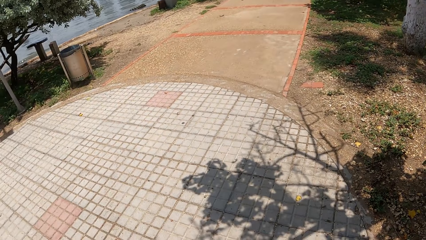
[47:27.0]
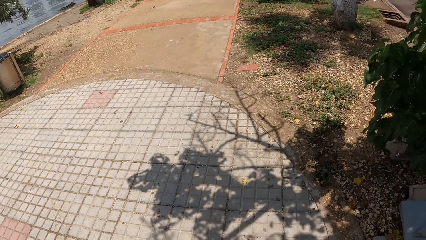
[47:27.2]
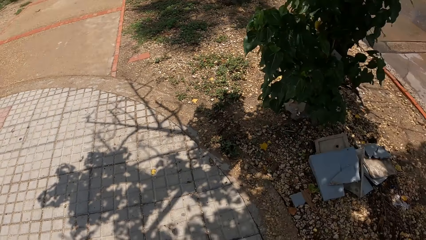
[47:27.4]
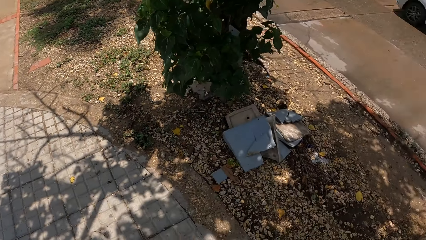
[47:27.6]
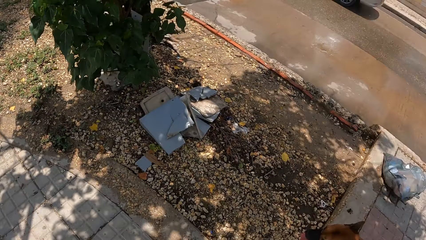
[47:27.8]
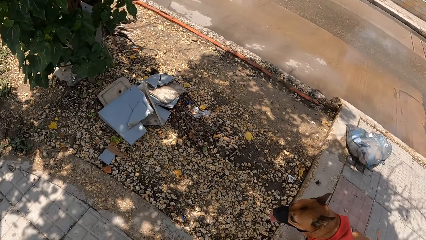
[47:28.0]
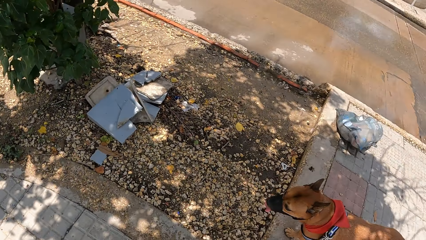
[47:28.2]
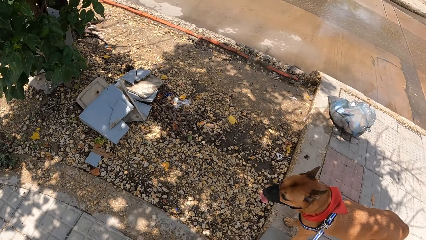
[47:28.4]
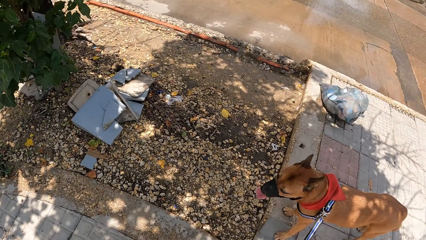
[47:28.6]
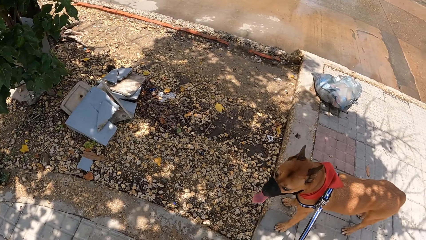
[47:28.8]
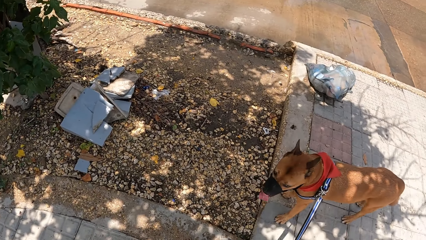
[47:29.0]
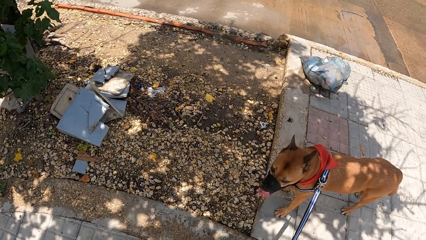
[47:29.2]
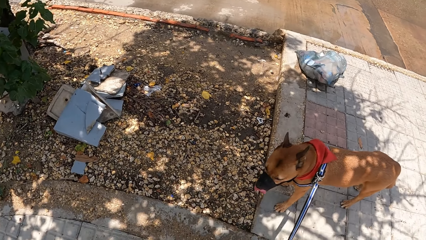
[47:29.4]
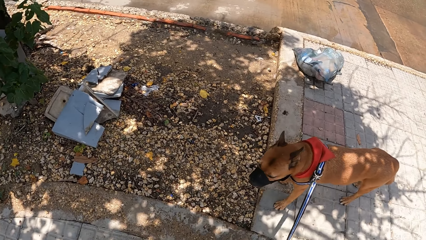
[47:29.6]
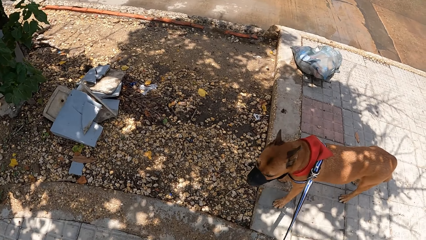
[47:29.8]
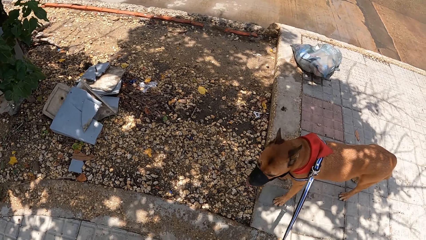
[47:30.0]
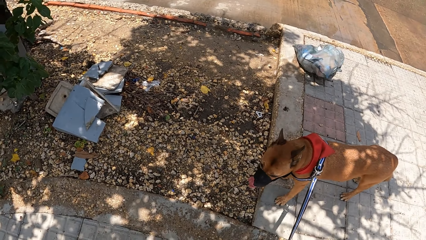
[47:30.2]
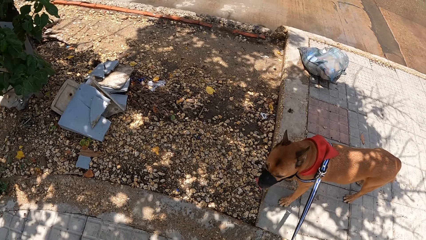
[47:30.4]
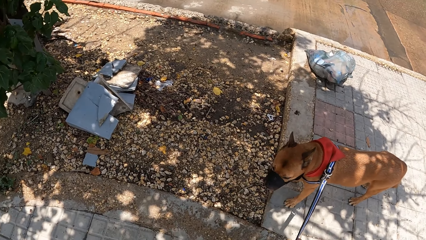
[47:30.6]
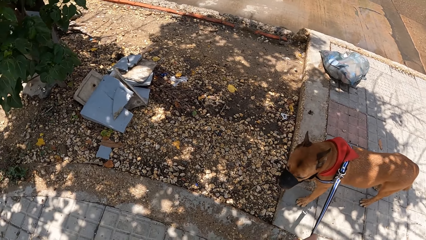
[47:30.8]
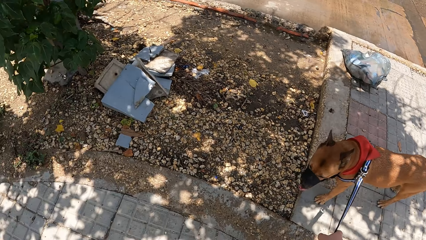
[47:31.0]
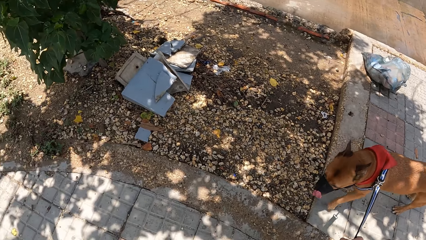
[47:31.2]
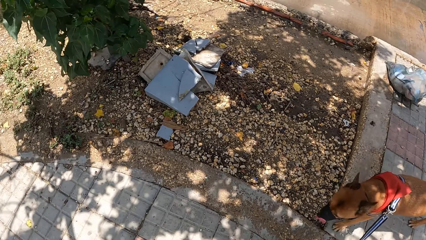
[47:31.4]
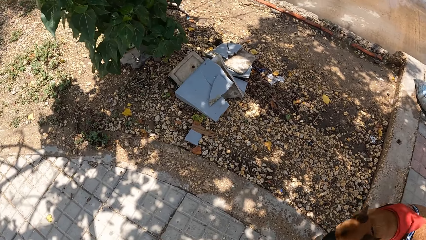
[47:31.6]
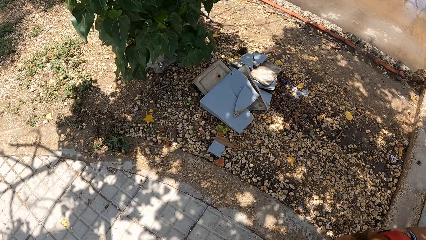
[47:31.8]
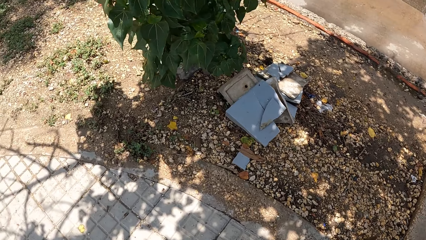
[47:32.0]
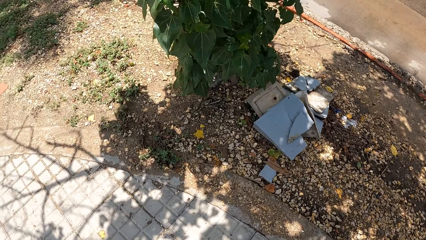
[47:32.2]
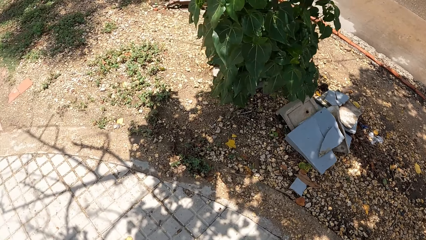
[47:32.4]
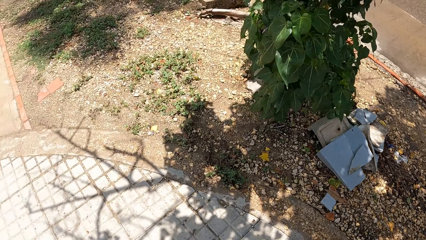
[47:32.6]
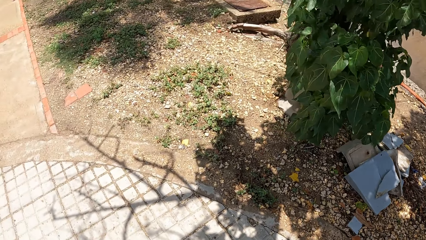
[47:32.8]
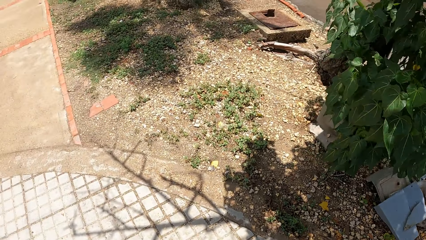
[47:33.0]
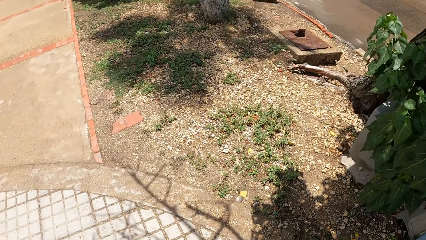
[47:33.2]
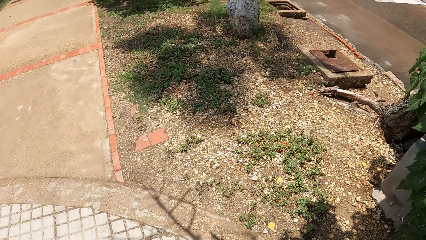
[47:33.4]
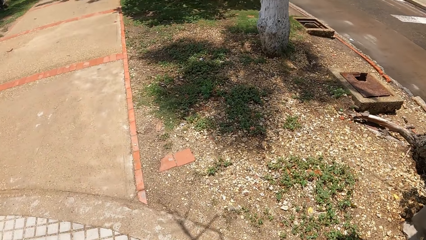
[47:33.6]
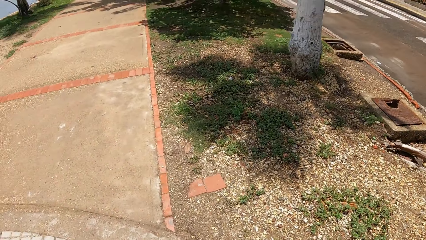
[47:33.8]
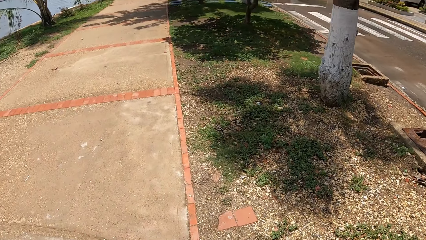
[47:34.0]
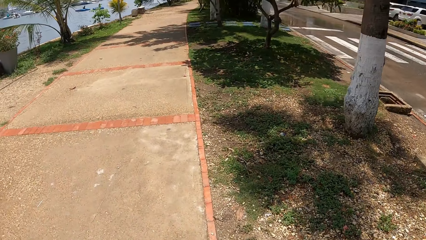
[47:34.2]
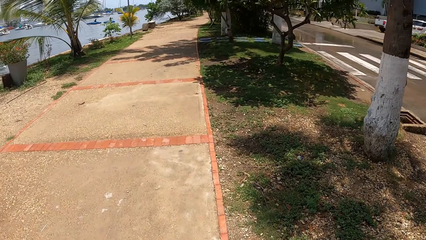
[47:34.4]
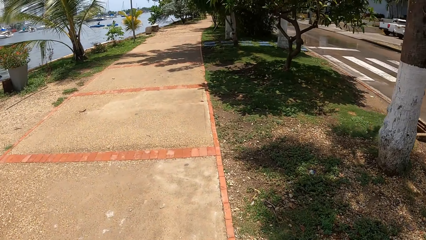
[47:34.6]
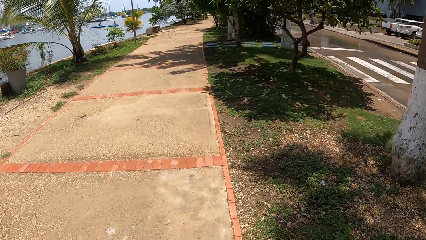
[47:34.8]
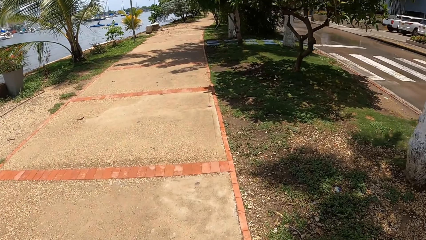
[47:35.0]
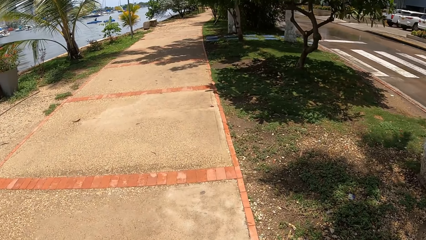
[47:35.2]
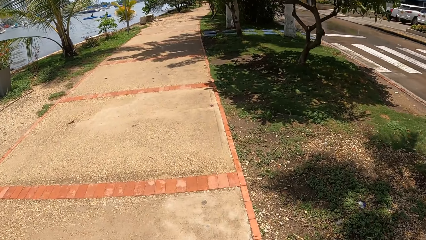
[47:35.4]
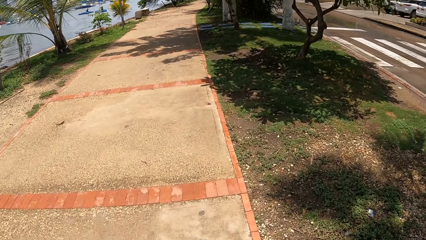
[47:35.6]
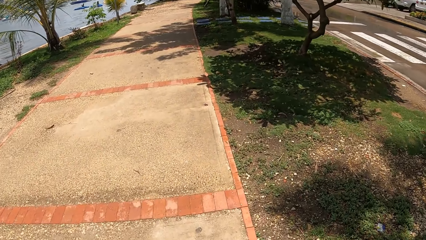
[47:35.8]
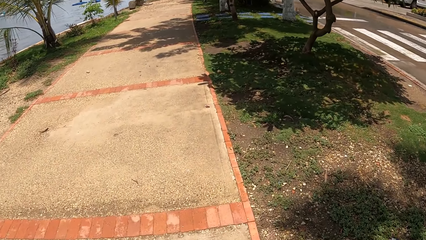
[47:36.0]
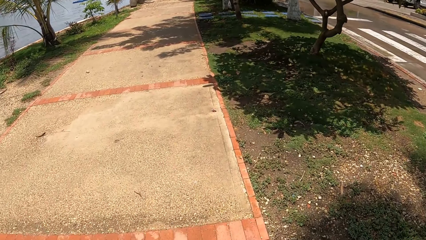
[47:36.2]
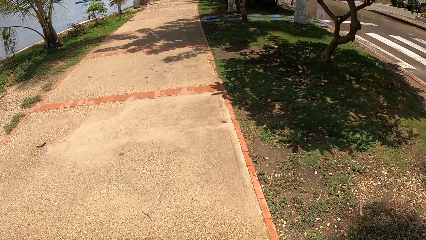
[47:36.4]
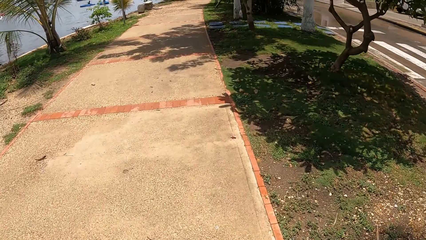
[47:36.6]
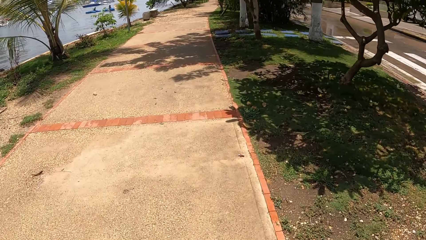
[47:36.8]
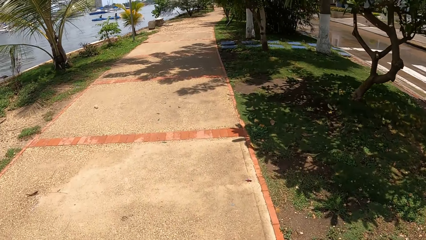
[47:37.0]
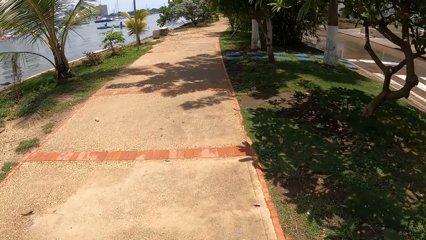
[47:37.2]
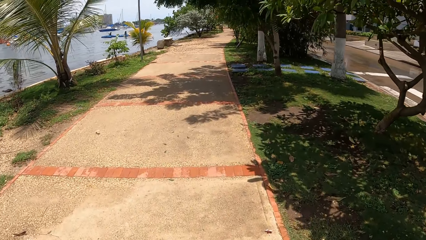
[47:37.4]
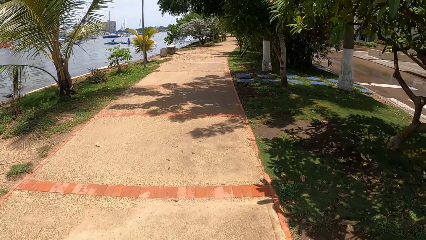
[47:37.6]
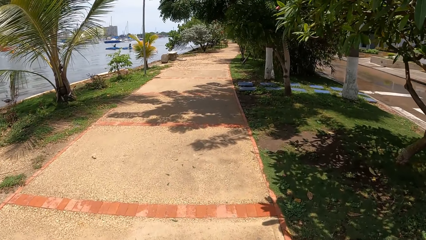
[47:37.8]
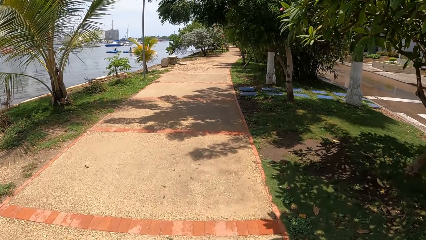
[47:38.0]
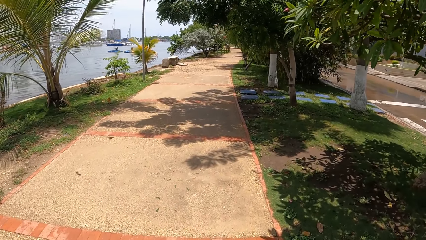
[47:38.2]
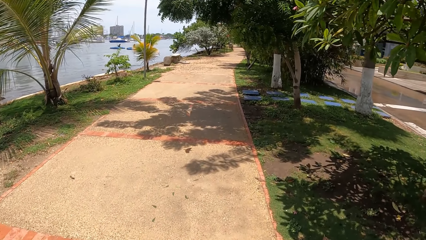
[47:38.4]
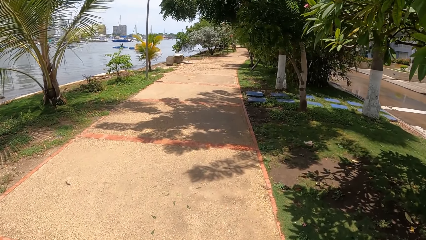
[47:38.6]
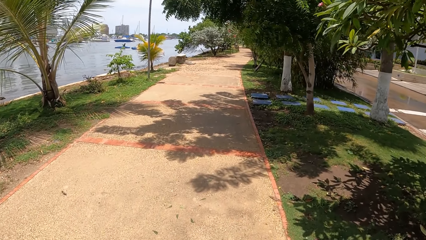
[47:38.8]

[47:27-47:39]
The camera wearer looks at the dog. They stand for a while. They walk the dog on the pavement.

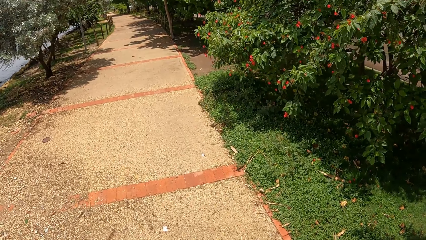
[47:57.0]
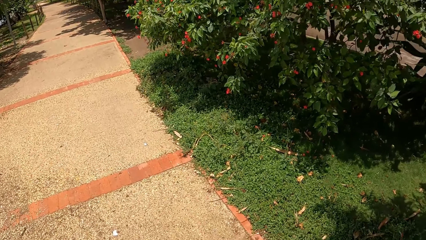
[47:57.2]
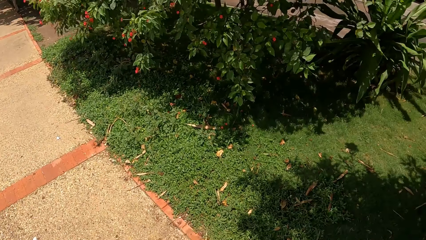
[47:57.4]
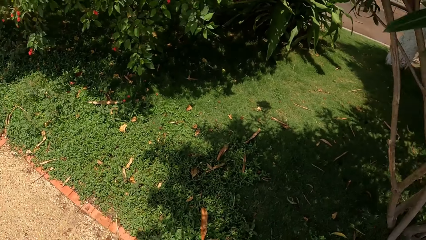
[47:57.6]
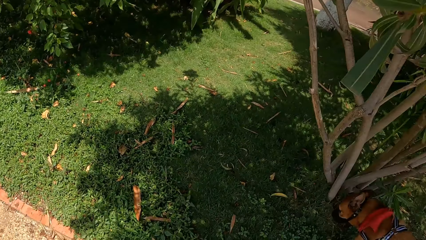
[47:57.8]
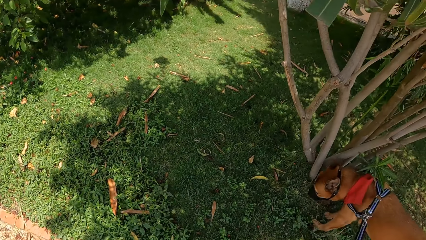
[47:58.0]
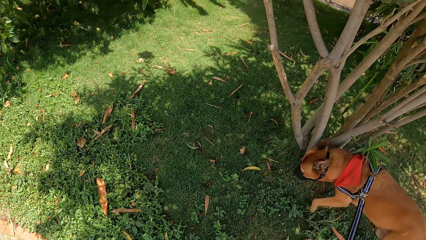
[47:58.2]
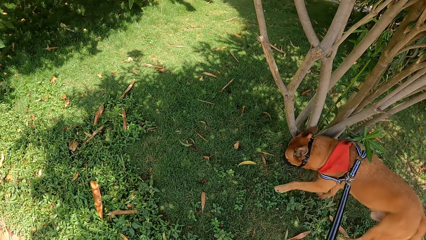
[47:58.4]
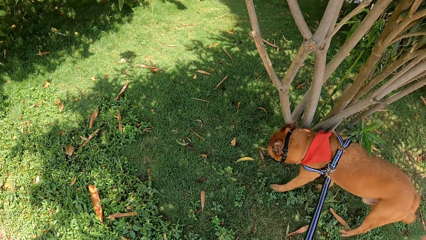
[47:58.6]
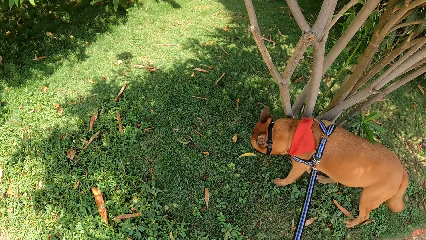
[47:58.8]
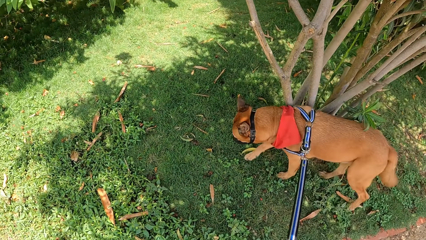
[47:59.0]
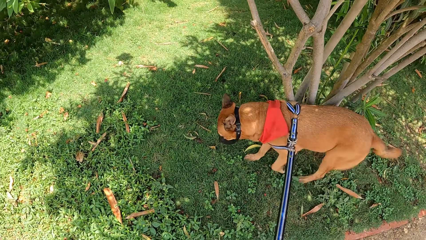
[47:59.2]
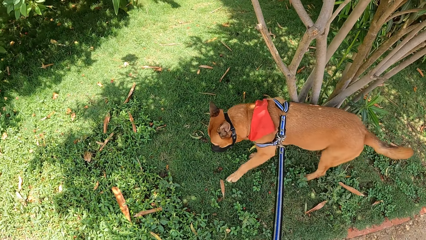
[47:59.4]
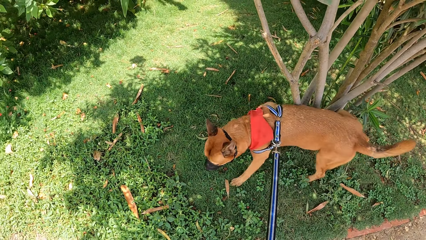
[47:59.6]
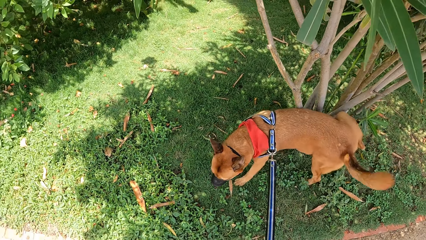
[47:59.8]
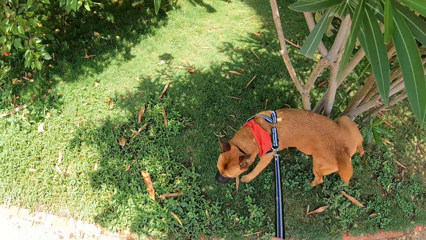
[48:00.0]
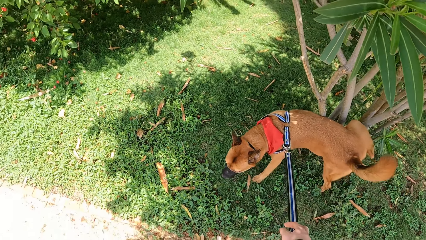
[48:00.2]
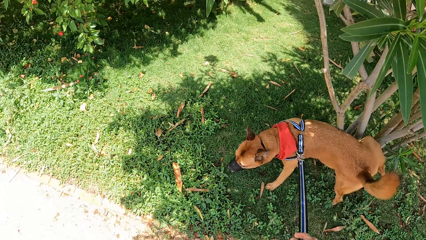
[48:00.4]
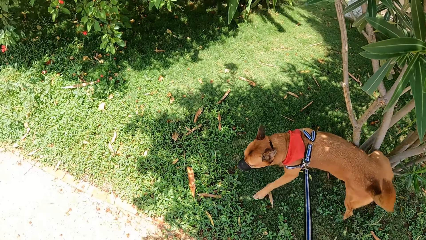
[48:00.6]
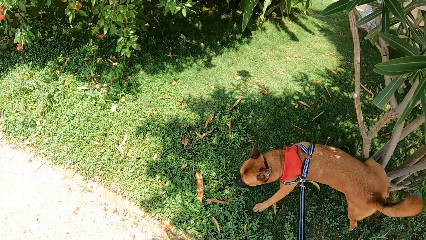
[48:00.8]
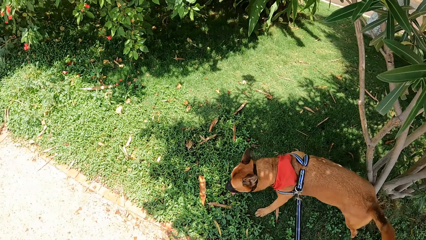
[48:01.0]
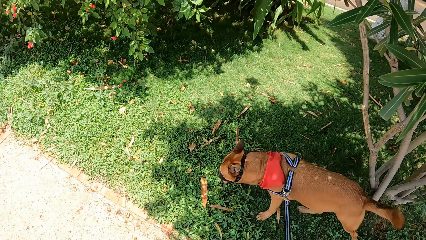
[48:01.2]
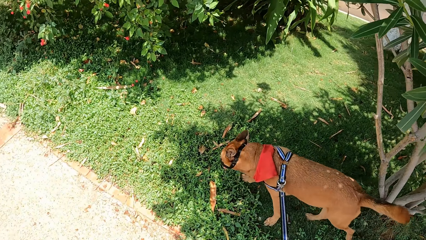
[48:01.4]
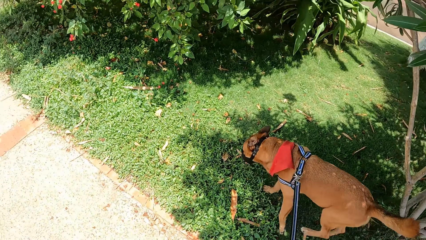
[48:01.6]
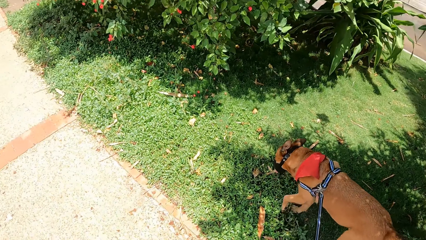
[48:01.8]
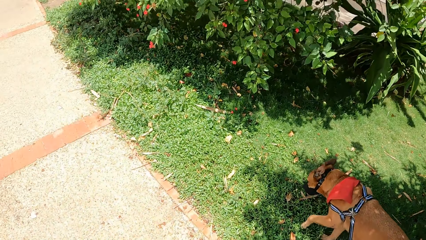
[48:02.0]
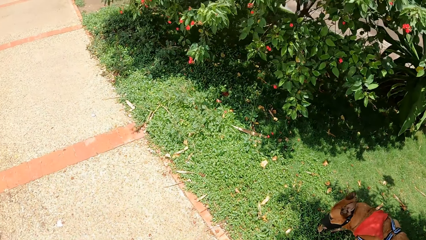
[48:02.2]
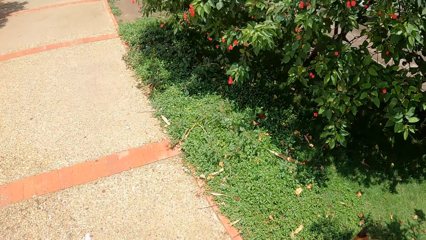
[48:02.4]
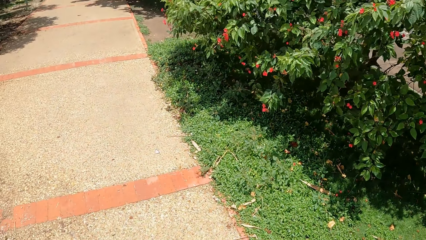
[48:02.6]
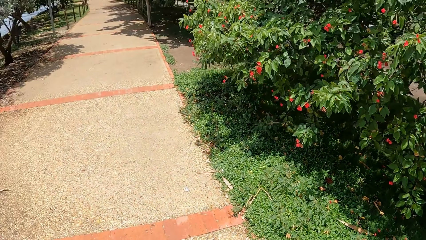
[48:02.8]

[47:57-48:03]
The camera wearer looks at the dog. They stand for a while. They walk the dog on the pavement.
